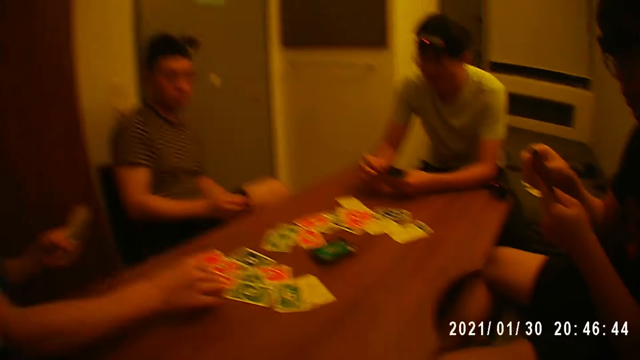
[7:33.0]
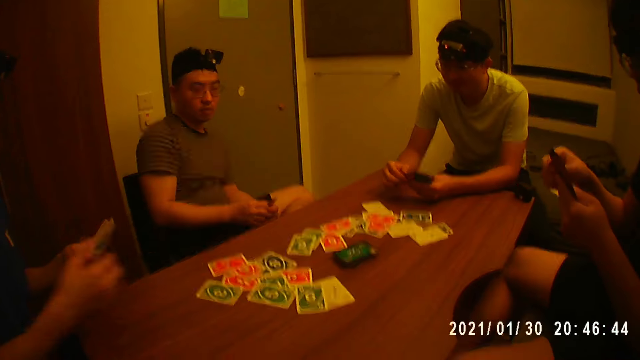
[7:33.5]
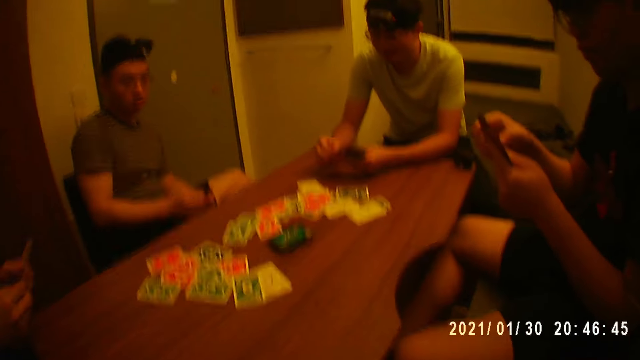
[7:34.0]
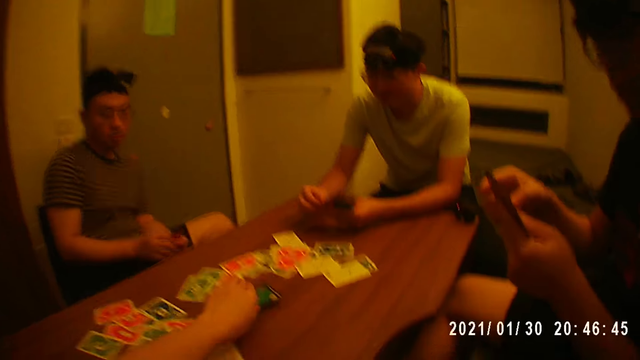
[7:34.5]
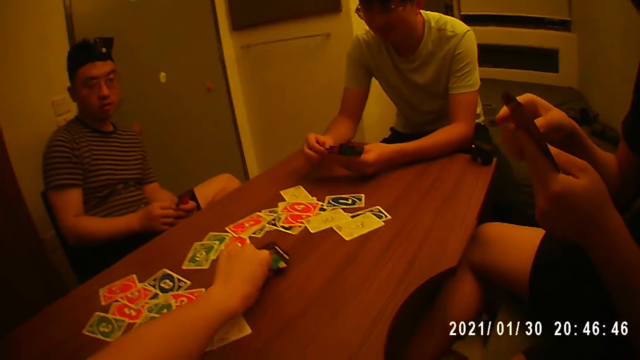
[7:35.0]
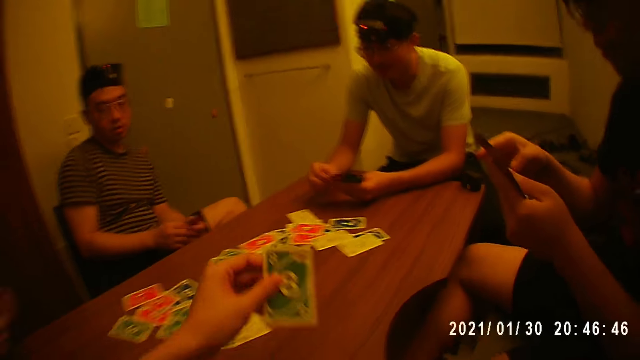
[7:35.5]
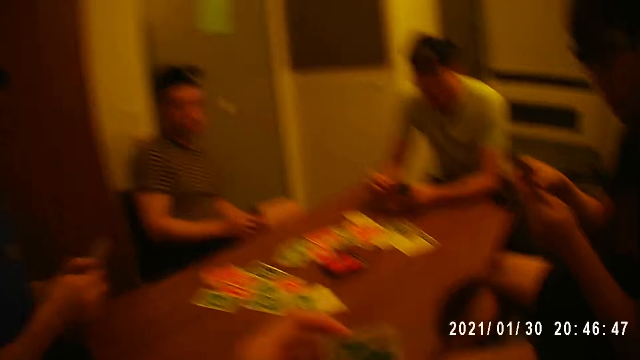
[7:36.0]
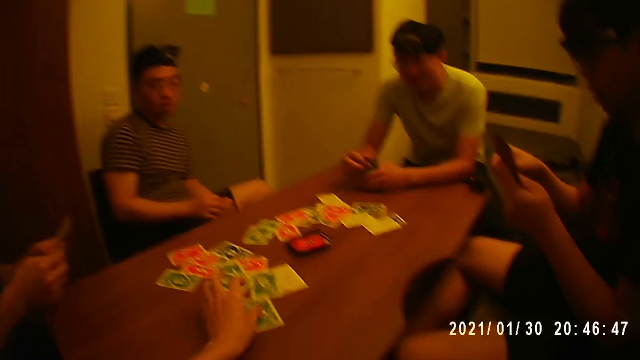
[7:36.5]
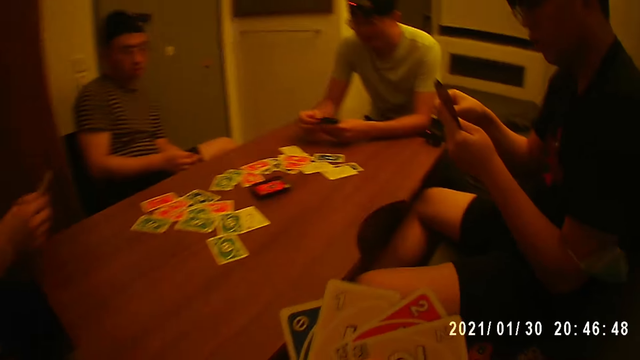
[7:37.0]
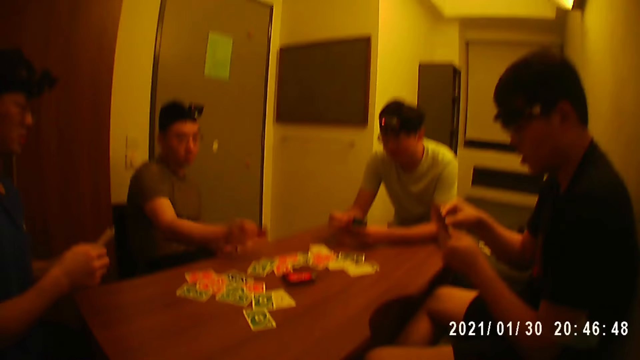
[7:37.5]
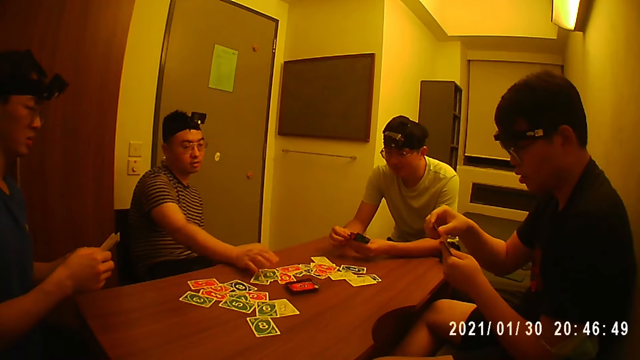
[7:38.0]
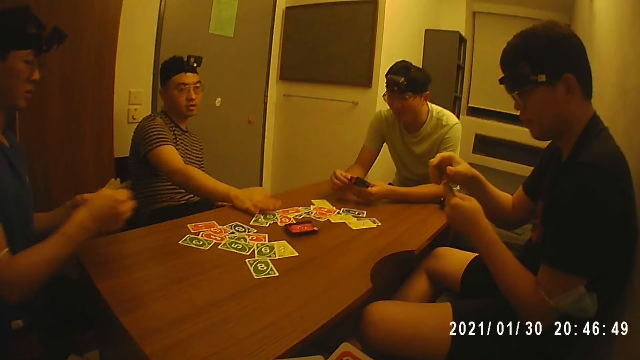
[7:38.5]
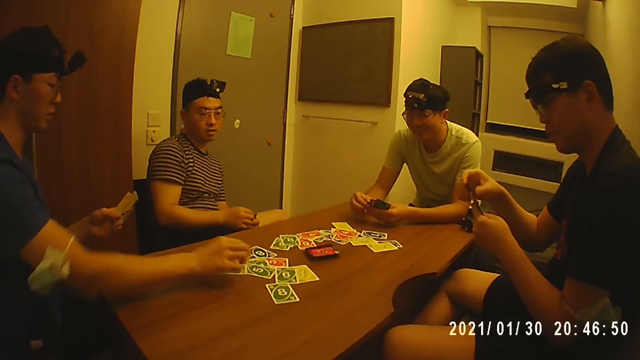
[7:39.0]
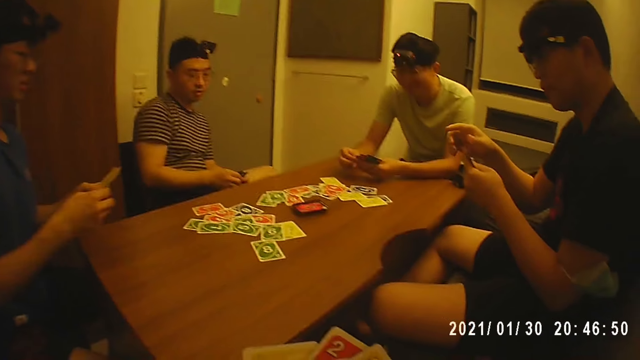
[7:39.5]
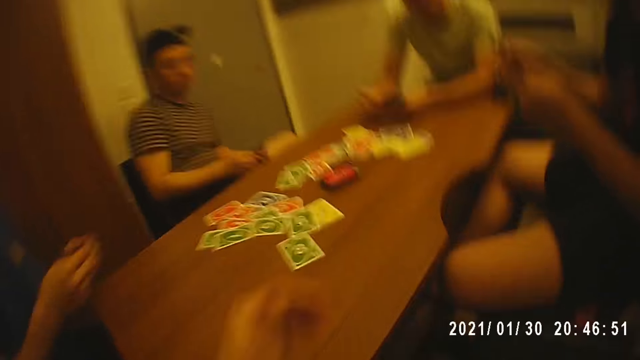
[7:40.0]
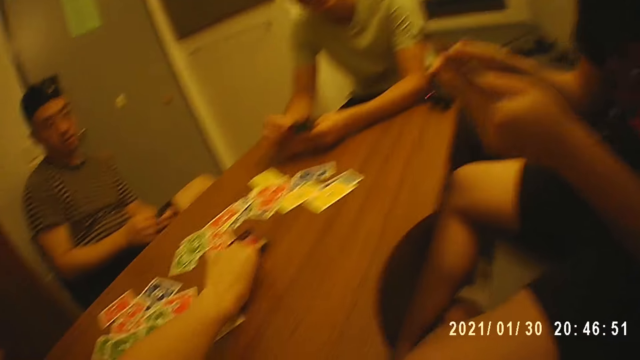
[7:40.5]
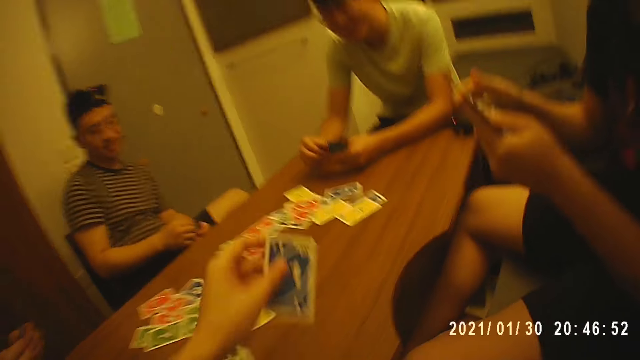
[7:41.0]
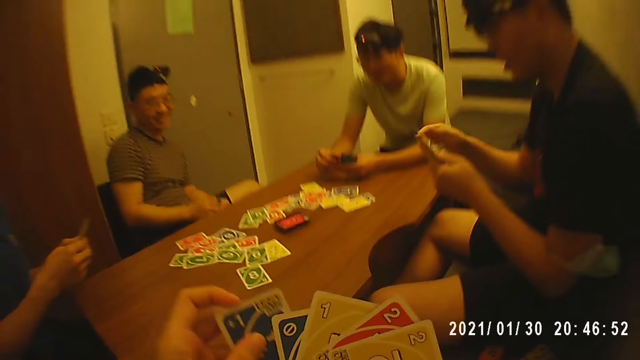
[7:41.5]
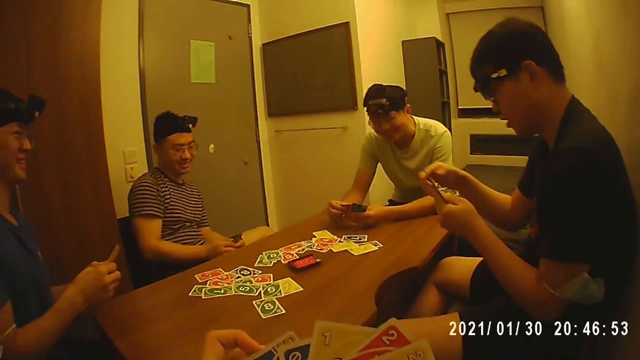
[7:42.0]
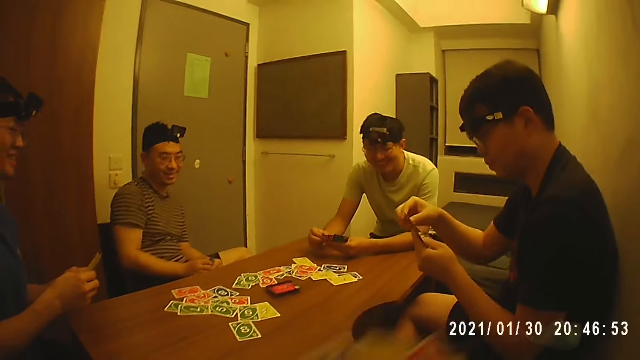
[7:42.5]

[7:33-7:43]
A man holds the cards with his hands. Another man picks the card from his left hand with his right hand and holds the cards with his left hand. The second man places the card on the table with his right hand and holds the cards with his hands. The camera wearer picks the card from the table with his left hand. A man picks the cards from the table. The camera wearer places the card on the table with his left hand. The first man holds the cards with his left hand, picks the card from his left hand with his right hand, and places the card on the table with his right hand. A third man arranges the cards in his hands. The second man picks the card from his left hand with his right hand, holds the cards with his left hand, and places the card on the table with his right hand. The first man holds the cards with his hands. The second man holds the cards with his hands. The camera wearer picks the card from the table with his left hand. He holds the cards with his hands.

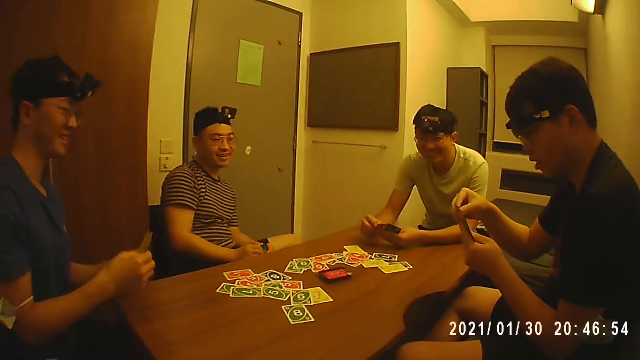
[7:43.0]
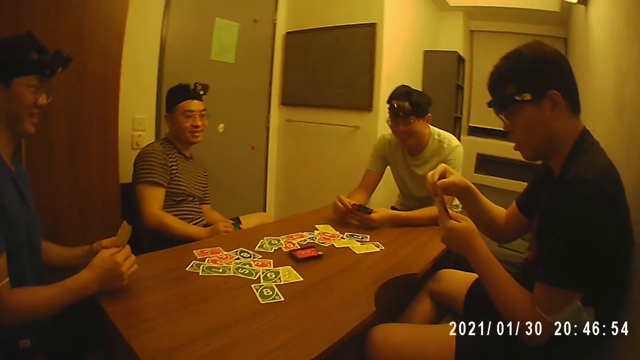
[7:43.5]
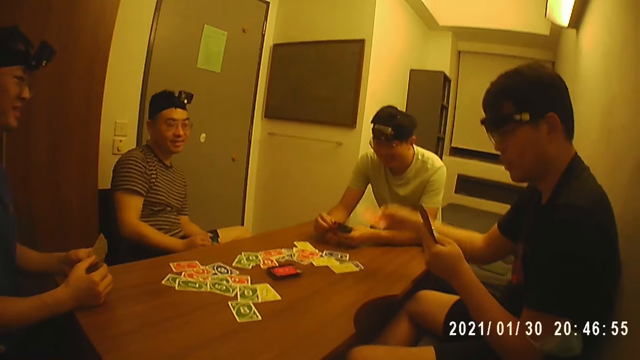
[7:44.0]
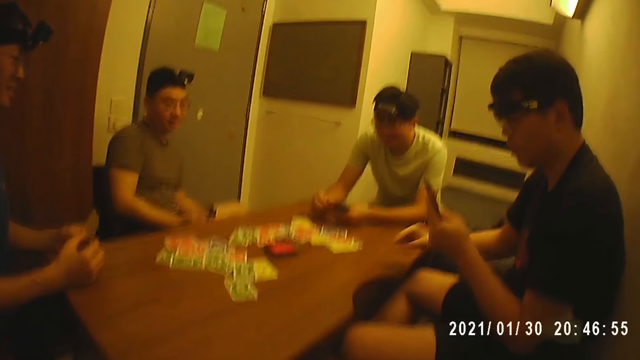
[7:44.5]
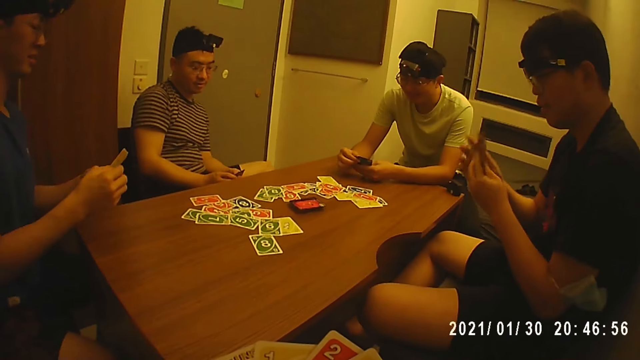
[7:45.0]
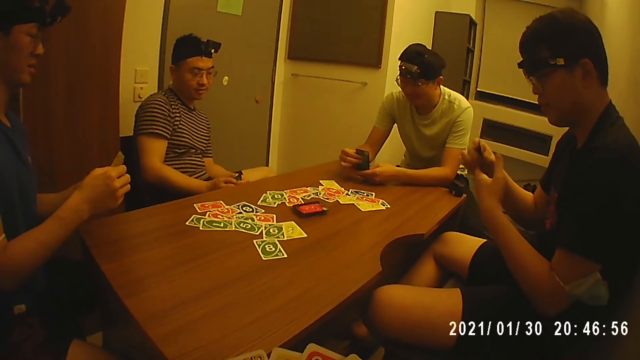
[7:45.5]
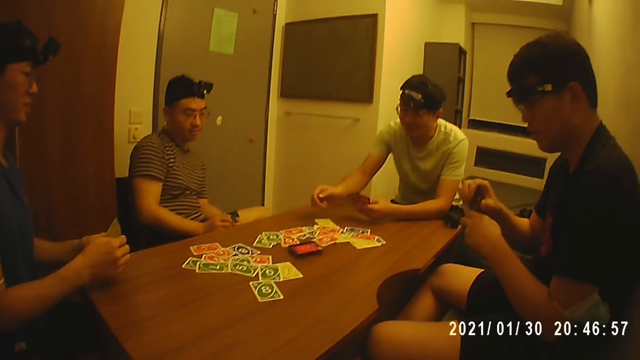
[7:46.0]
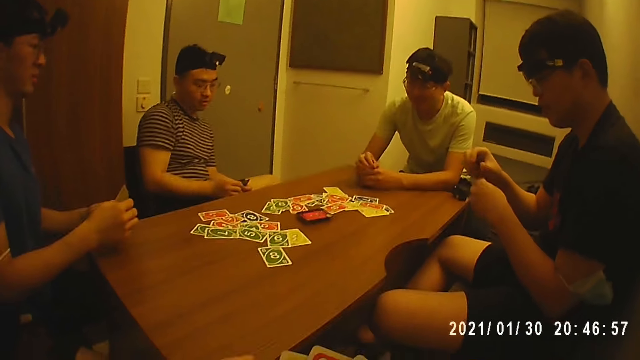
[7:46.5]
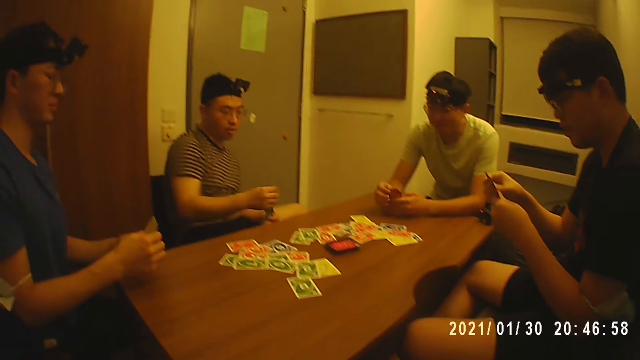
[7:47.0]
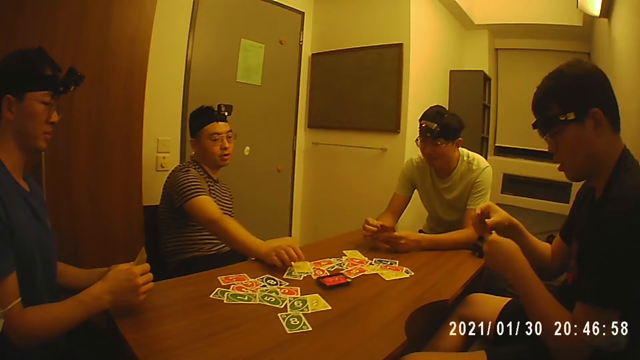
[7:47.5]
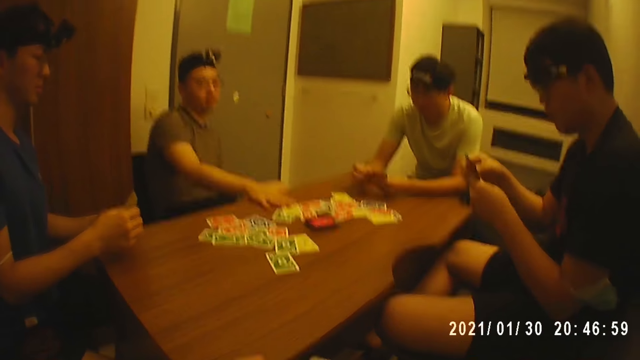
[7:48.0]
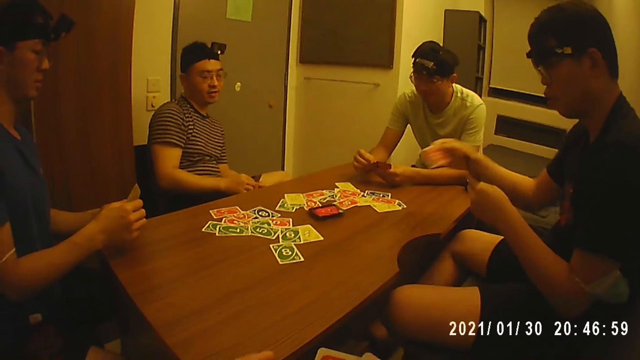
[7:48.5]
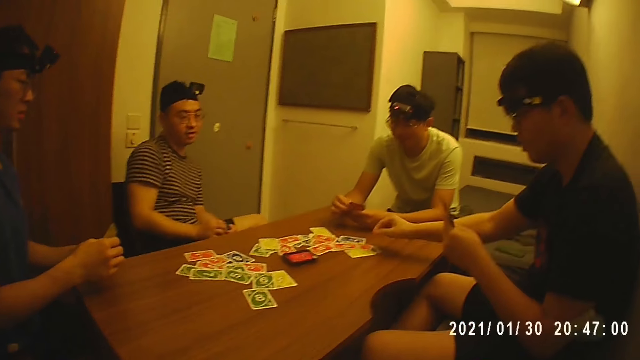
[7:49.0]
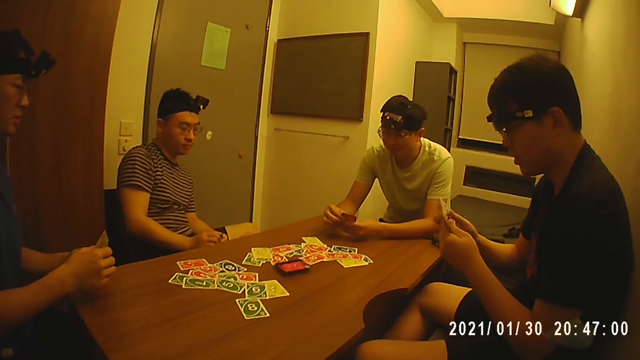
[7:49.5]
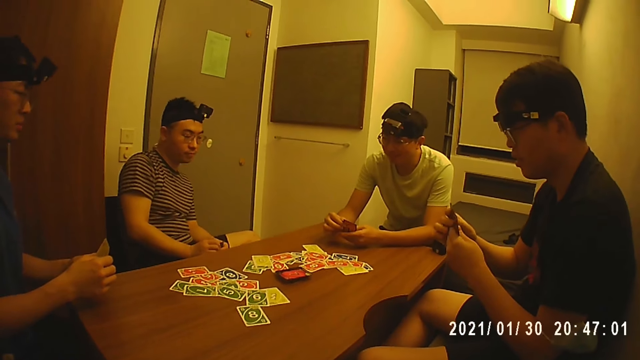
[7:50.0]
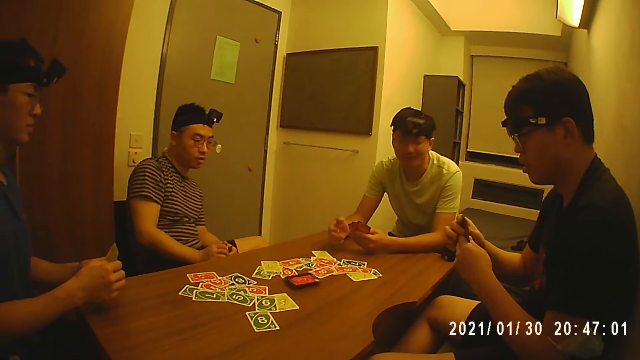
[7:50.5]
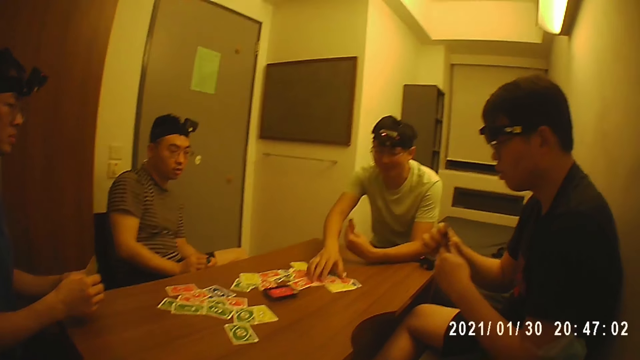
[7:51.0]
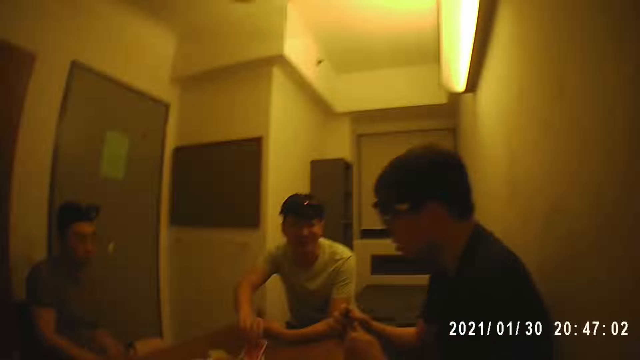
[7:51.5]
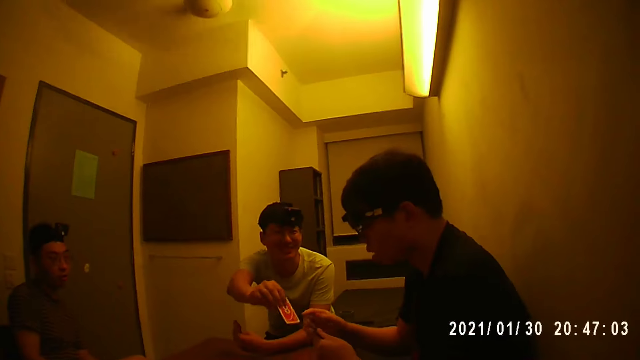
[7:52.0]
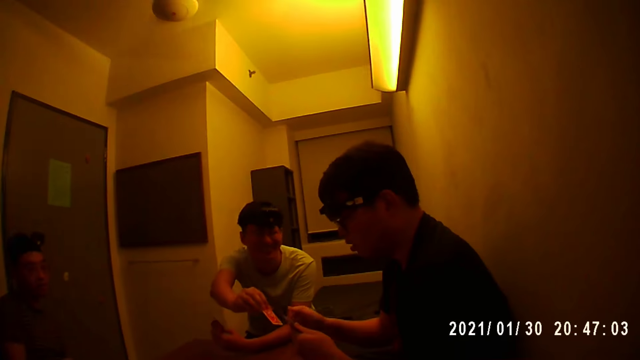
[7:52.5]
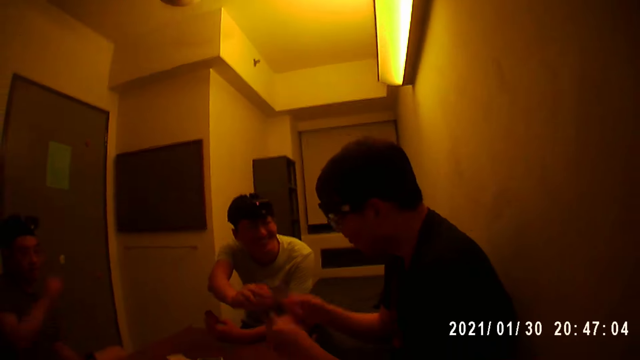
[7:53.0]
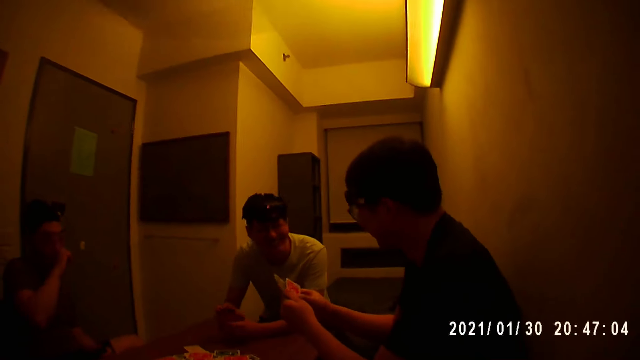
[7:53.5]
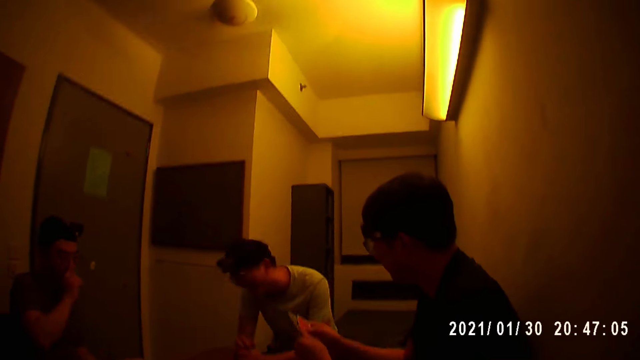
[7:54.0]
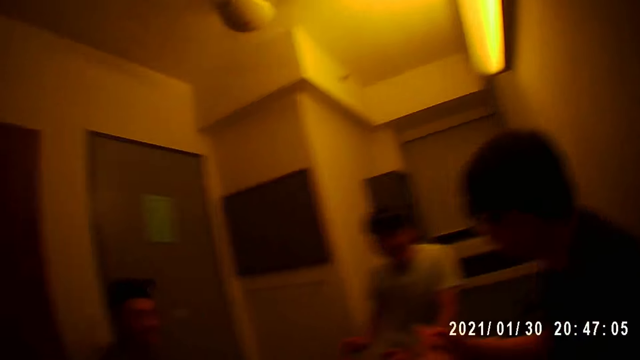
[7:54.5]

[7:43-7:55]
A man picks the card from his left hand with his right hand and holds the cards with his left hand. The man places the card on the table with his right hand and holds the cards with his hands. Another man picks the card from his left hand with his right hand and holds the cards with his left hand. The first man arranges the cards in his hands. The second man places the card on the table with his right hand and holds the cards with his hands. A third man picks the card from his left hand with his right hand, holds the cards with his left hand, and places the card on the table with his right hand. The first man picks the card from his left hand with his right hand and holds the cards with his left hand. The third man holds the cards with his hands. The first man places the card on the table with his right hand and holds the cards with his hands. The second man holds the cards with his left hand and picks the card from the table with his right hand. The first man holds the cards with his left hand and collects the card from the second man with his right hand. The second man passes the card to the first man with his right hand and holds the cards with his hands.
